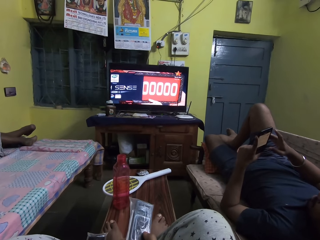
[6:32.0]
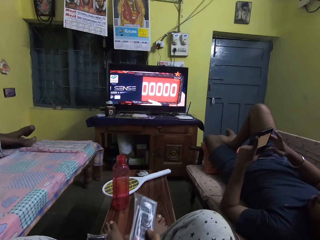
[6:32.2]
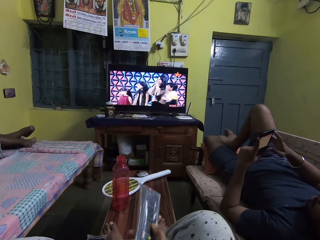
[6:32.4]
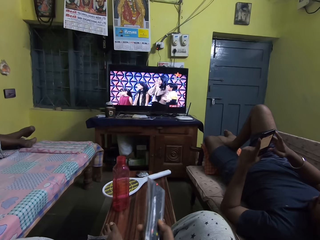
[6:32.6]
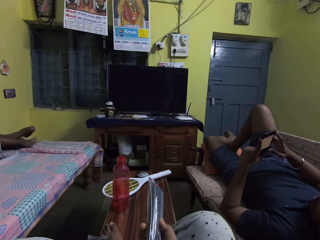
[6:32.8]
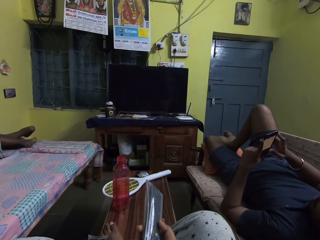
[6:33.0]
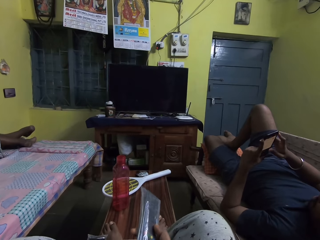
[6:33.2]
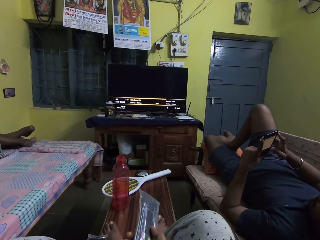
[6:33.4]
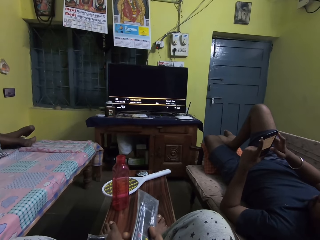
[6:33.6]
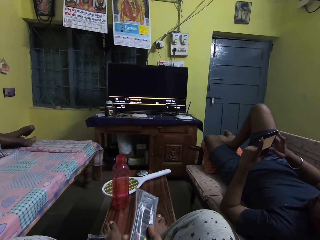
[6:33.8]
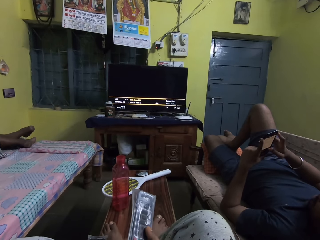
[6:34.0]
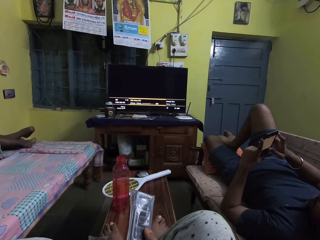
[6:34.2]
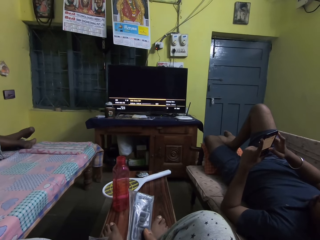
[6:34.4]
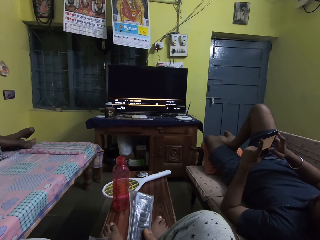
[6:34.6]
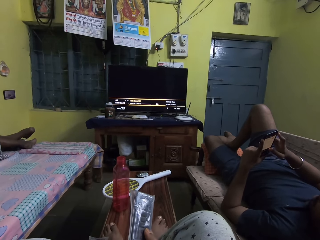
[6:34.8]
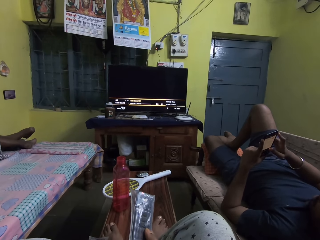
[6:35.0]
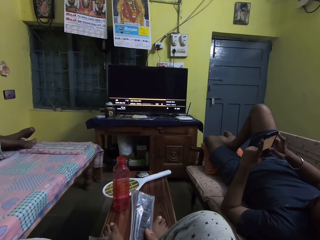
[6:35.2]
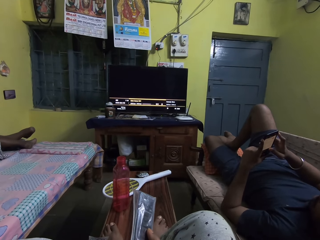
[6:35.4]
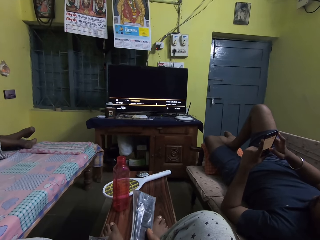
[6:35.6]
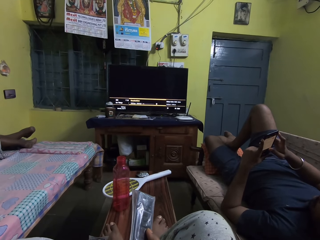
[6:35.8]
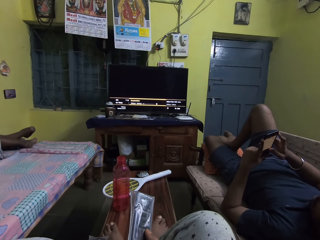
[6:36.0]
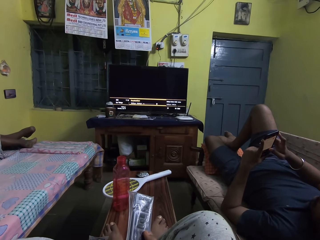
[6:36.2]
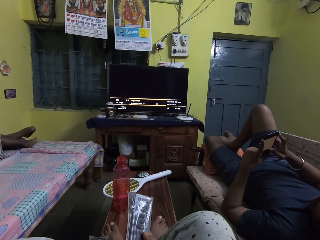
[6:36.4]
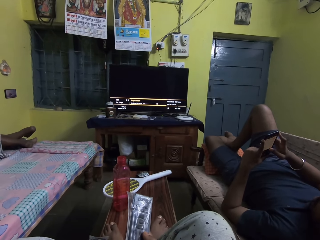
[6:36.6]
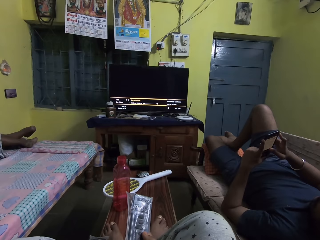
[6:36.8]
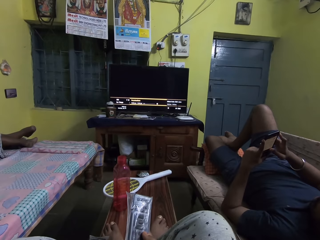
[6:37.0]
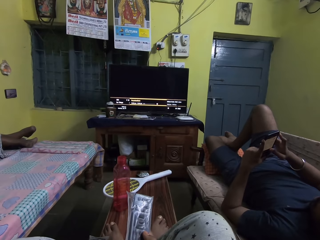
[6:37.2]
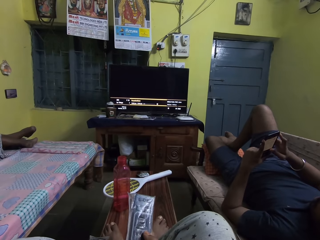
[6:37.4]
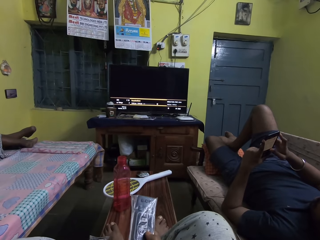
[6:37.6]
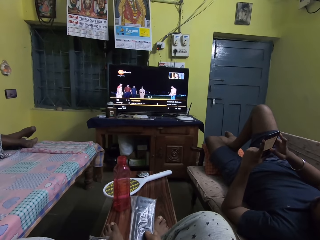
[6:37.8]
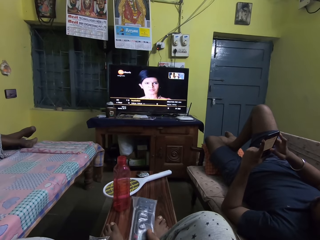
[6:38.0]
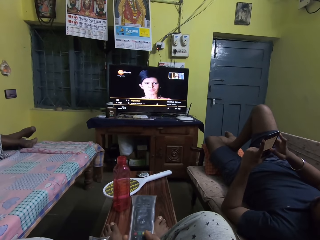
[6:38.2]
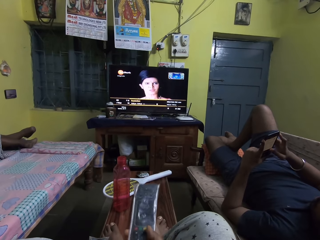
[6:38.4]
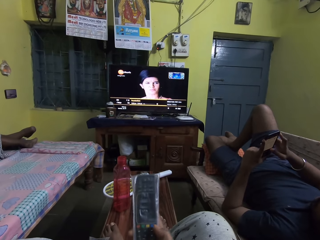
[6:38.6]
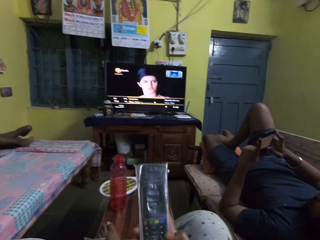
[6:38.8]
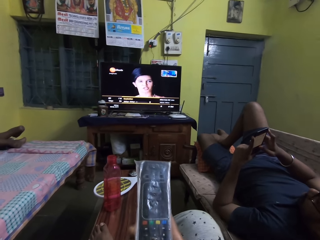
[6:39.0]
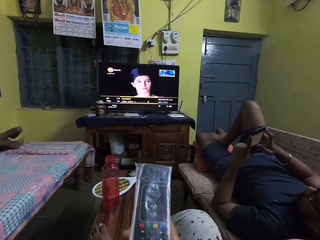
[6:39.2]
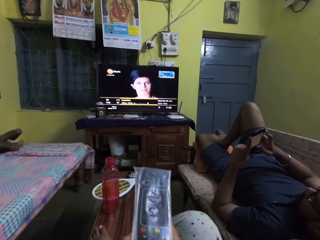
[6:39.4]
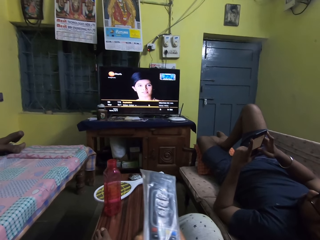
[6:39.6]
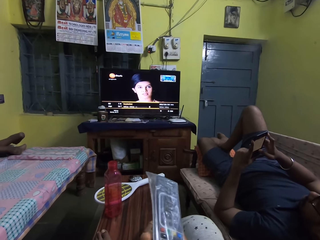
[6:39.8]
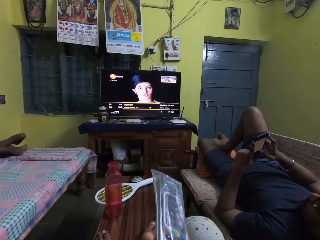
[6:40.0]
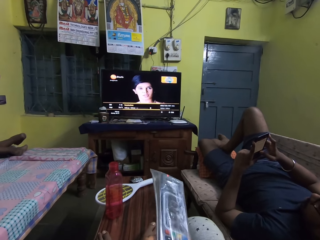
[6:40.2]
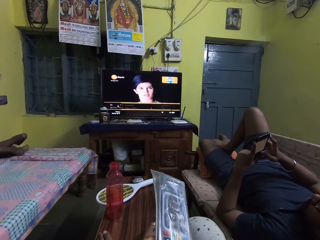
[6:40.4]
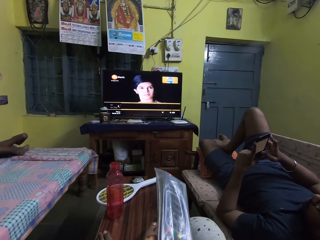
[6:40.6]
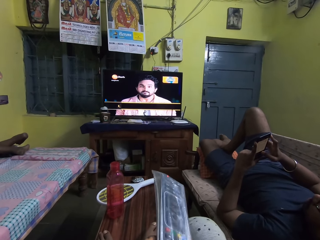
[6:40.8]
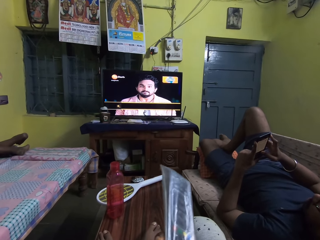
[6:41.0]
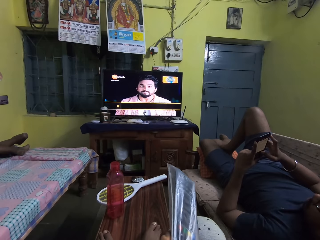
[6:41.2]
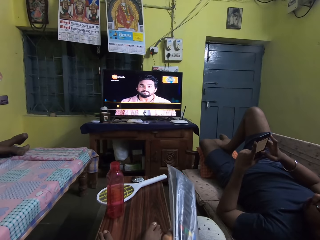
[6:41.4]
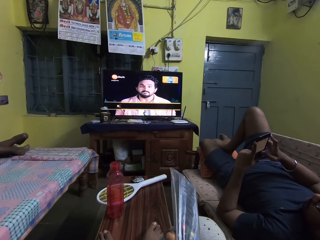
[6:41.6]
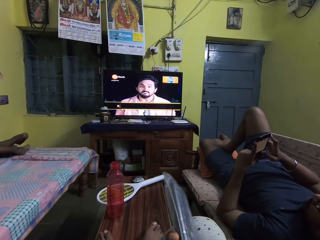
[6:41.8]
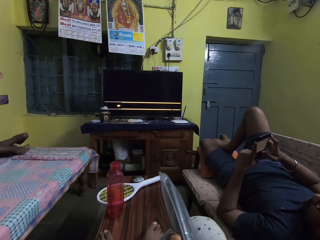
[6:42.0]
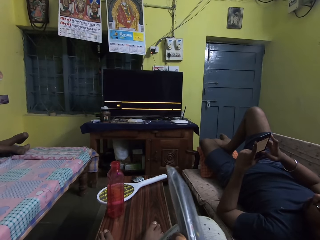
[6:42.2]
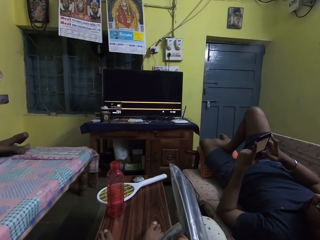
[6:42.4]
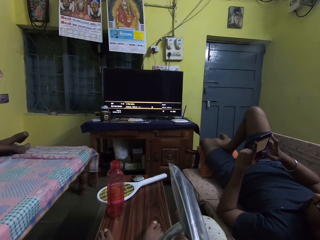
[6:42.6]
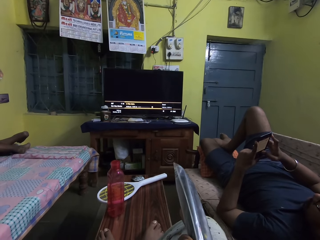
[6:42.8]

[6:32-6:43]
The camera wearer operates the television with the remote in her right hand.

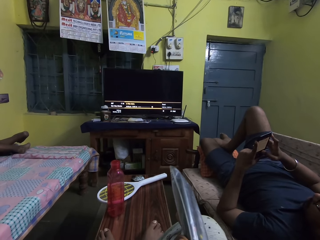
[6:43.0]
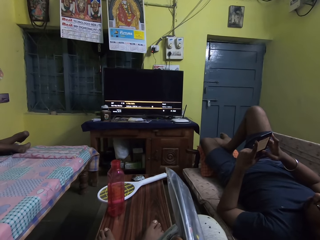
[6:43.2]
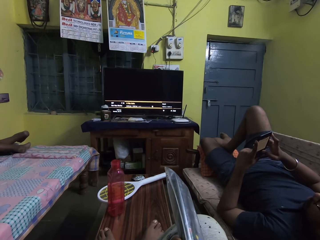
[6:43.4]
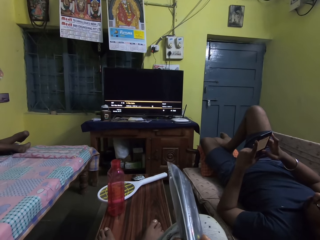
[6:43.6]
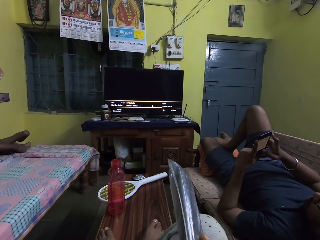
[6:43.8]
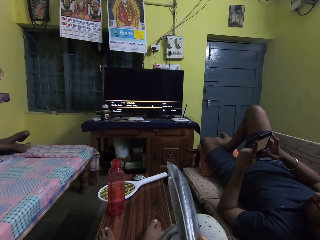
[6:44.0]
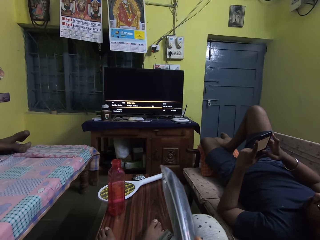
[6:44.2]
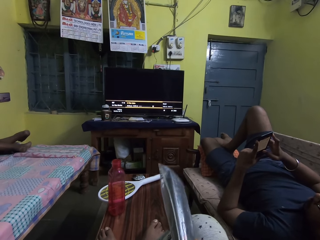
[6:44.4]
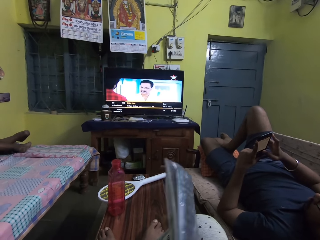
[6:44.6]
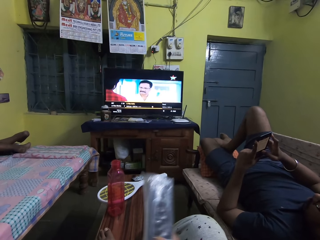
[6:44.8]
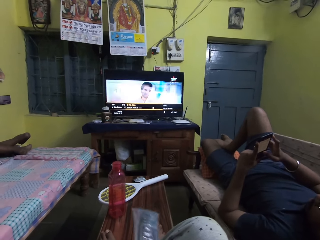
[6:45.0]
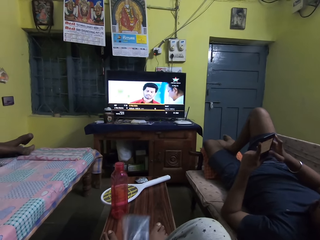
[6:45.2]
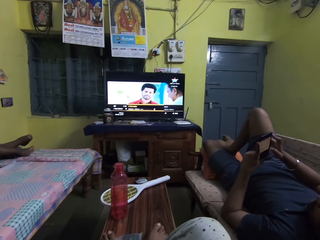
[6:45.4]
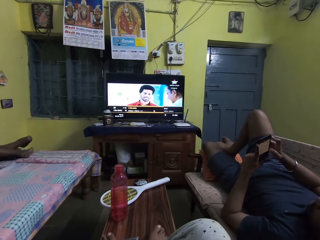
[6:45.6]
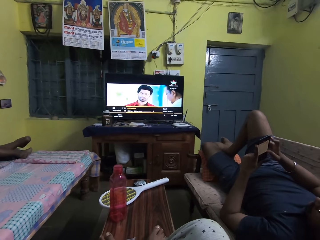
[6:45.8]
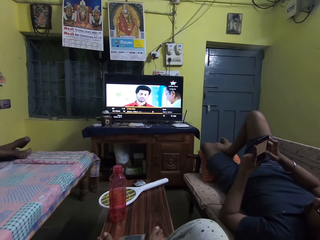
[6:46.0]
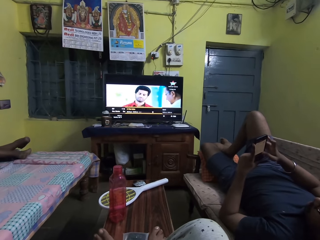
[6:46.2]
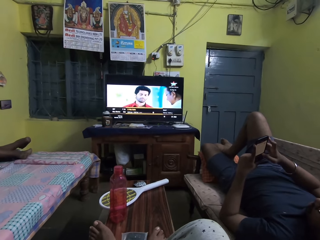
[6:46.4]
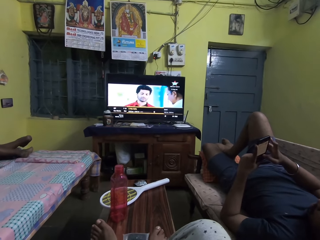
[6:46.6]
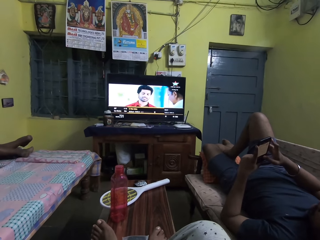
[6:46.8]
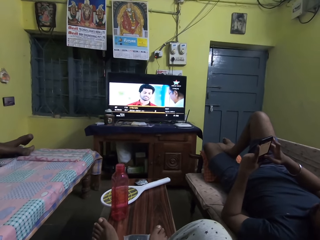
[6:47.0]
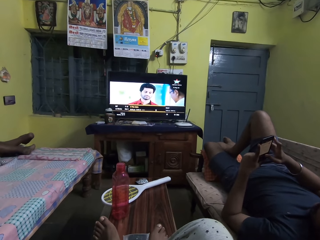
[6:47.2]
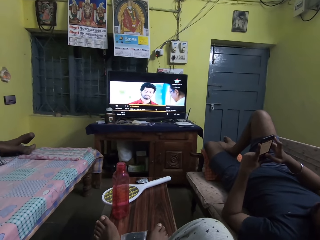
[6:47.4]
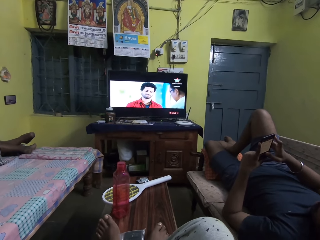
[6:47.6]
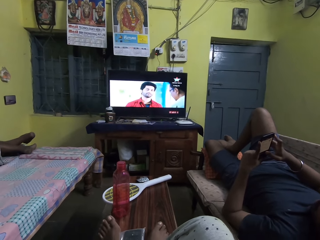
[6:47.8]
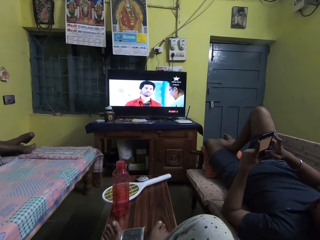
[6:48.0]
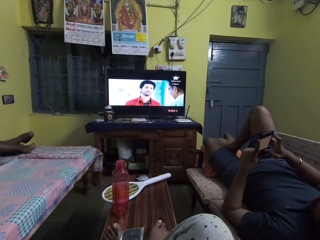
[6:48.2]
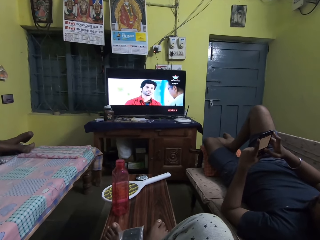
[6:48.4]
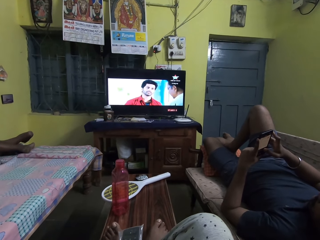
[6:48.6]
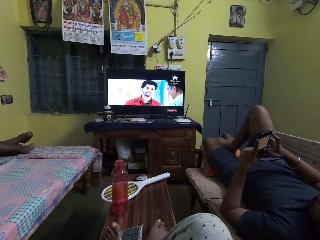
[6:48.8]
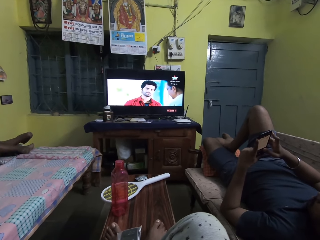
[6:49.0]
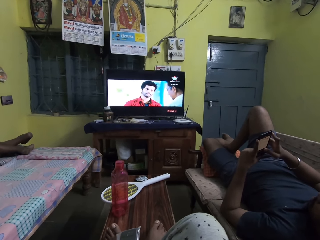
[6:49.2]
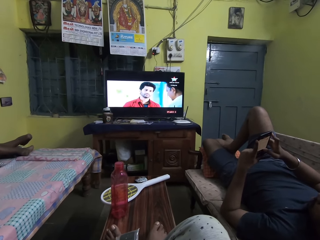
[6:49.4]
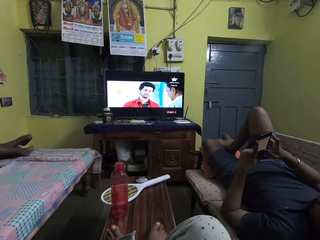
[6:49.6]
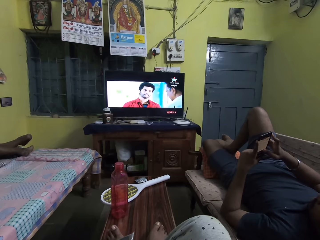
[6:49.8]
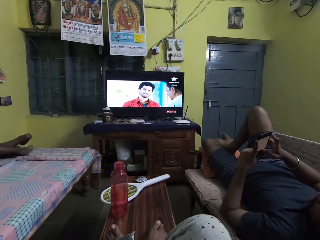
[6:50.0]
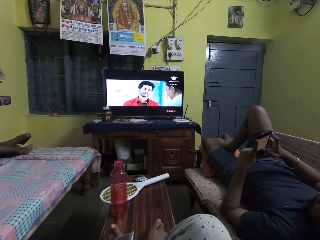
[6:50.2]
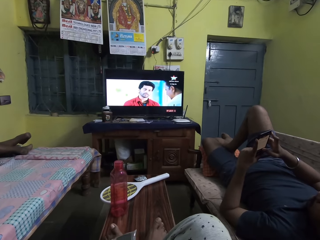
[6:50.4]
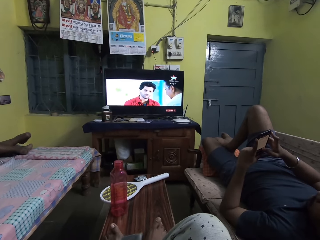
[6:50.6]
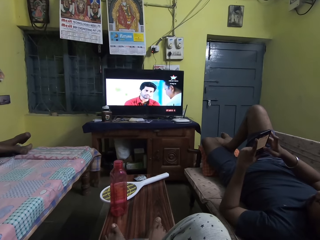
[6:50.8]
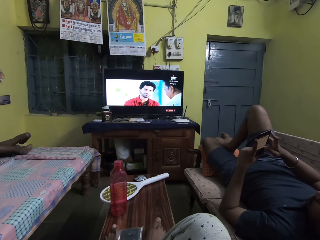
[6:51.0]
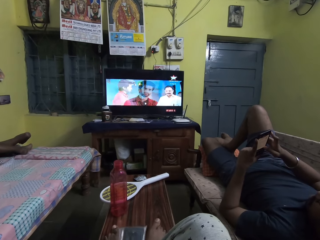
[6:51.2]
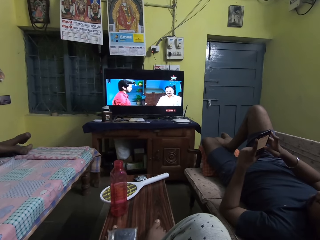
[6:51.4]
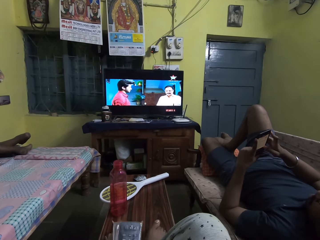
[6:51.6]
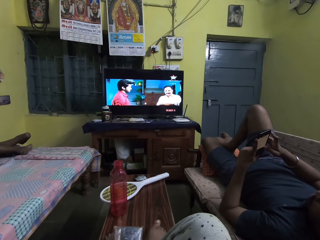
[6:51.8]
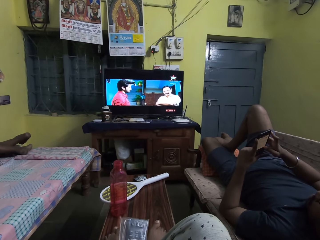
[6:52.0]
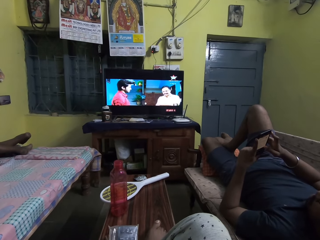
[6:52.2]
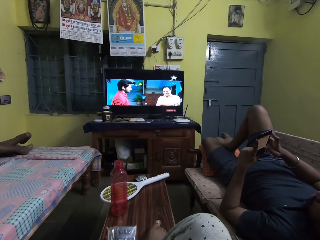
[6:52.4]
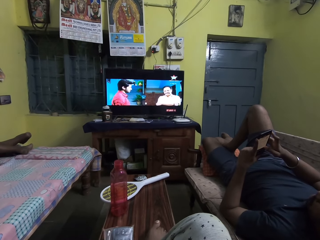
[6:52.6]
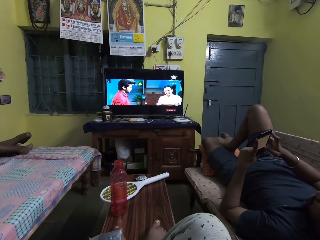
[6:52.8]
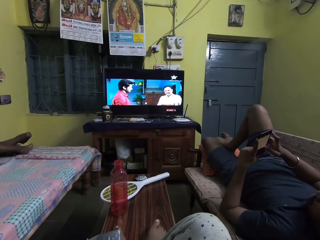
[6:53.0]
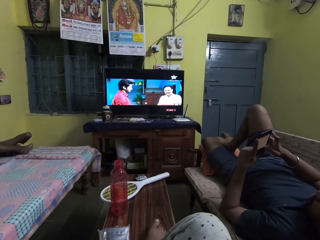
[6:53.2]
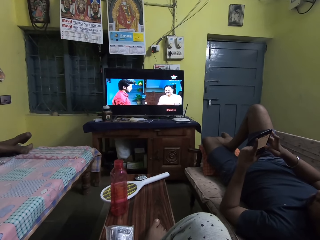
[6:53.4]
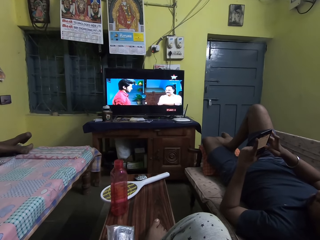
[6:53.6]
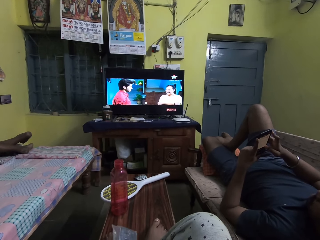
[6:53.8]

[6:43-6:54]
The camera wearer watches the television.
